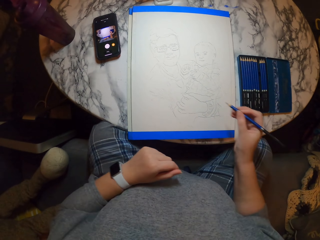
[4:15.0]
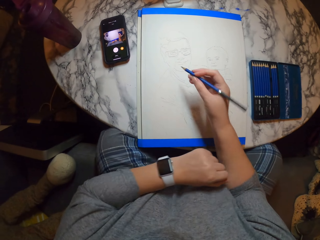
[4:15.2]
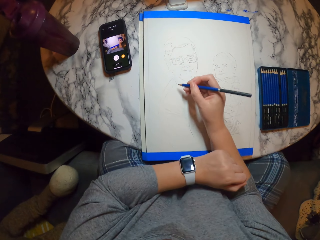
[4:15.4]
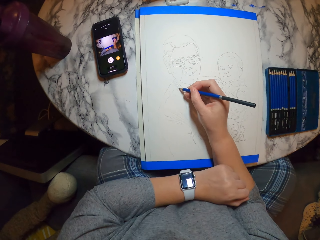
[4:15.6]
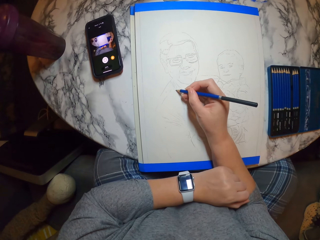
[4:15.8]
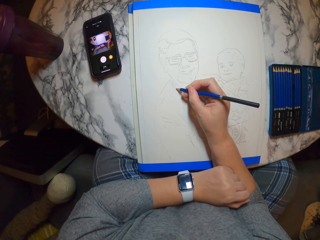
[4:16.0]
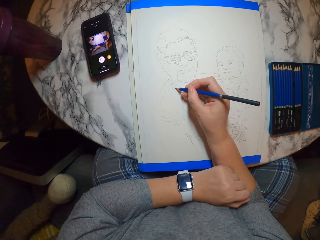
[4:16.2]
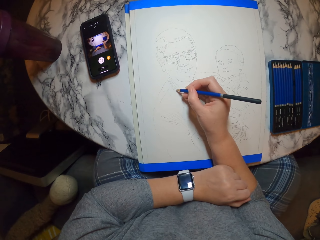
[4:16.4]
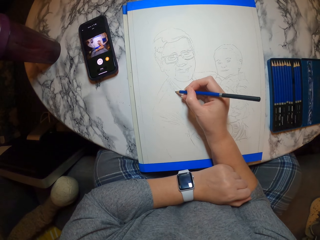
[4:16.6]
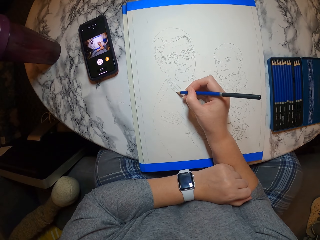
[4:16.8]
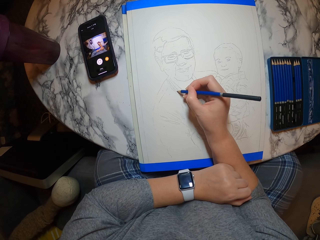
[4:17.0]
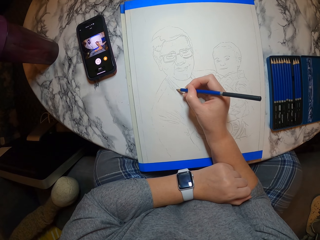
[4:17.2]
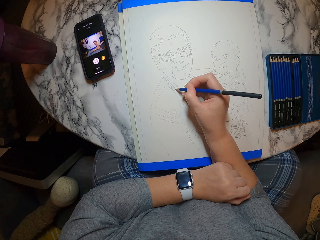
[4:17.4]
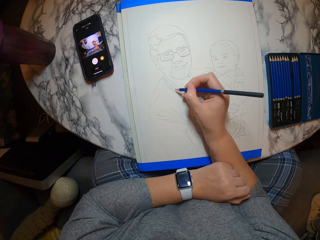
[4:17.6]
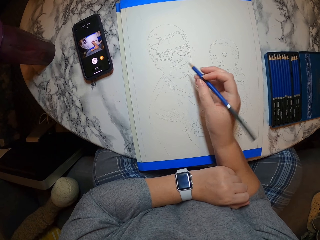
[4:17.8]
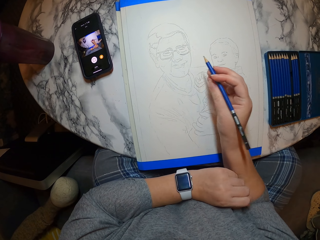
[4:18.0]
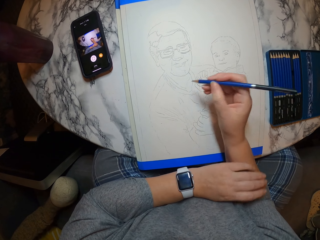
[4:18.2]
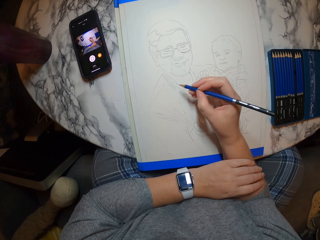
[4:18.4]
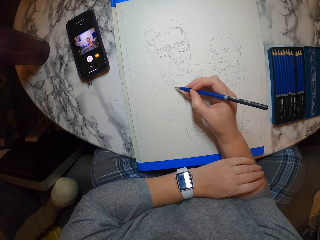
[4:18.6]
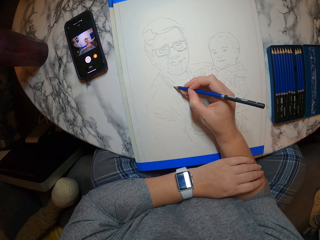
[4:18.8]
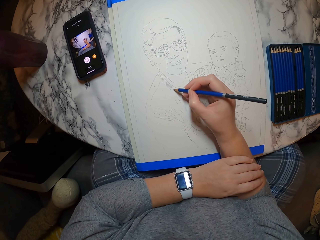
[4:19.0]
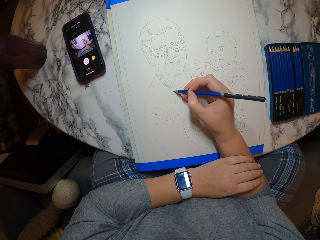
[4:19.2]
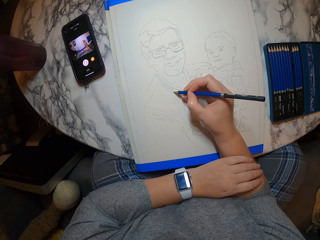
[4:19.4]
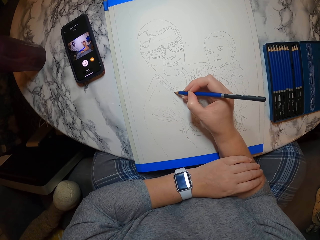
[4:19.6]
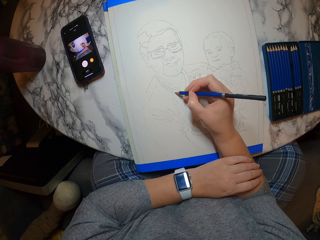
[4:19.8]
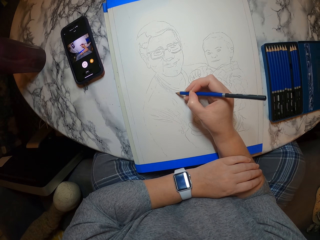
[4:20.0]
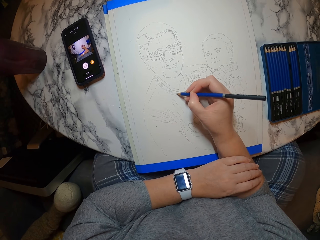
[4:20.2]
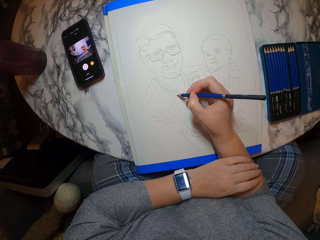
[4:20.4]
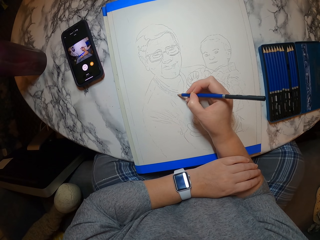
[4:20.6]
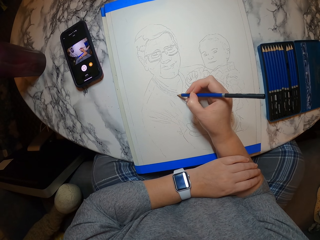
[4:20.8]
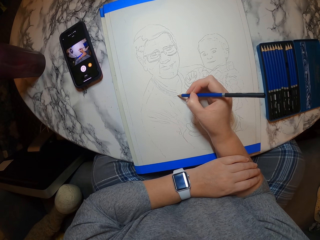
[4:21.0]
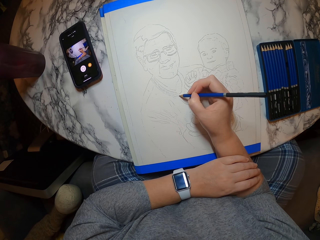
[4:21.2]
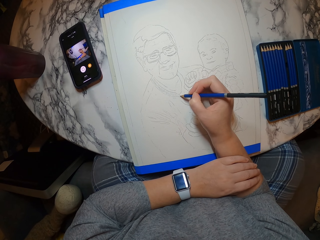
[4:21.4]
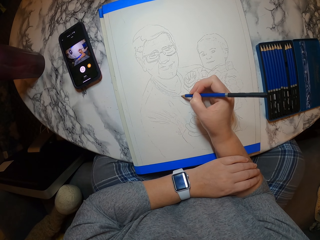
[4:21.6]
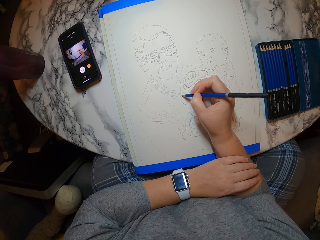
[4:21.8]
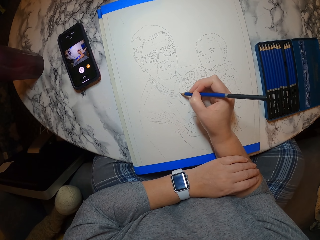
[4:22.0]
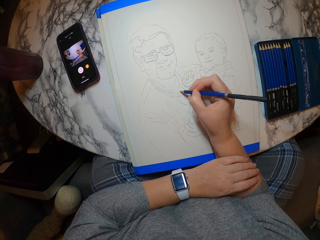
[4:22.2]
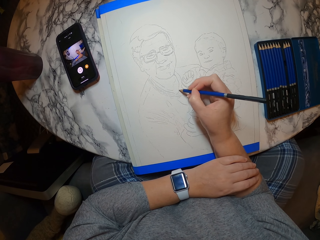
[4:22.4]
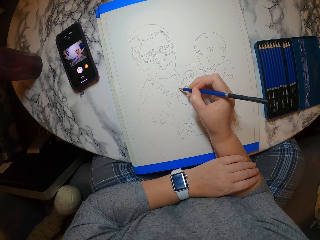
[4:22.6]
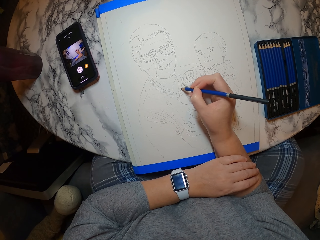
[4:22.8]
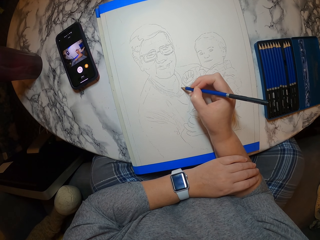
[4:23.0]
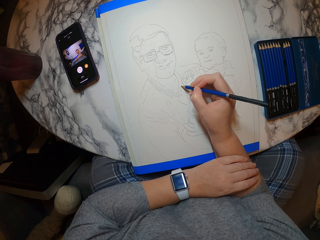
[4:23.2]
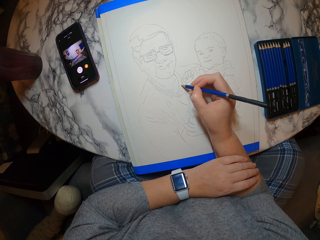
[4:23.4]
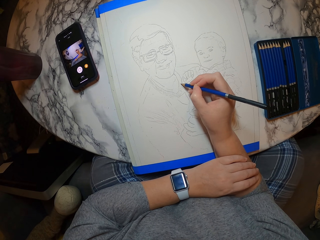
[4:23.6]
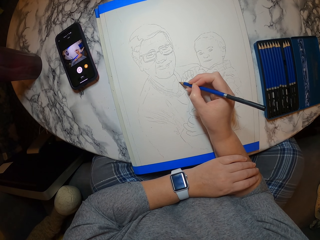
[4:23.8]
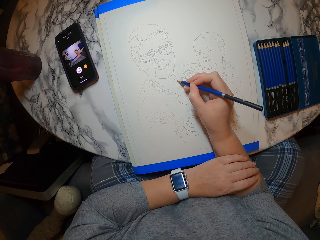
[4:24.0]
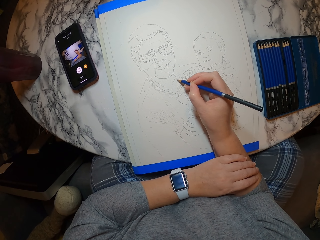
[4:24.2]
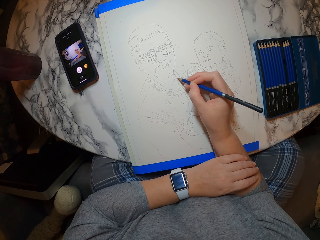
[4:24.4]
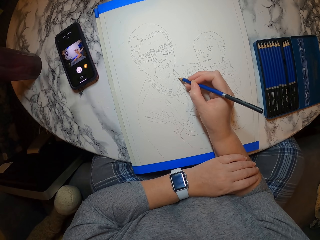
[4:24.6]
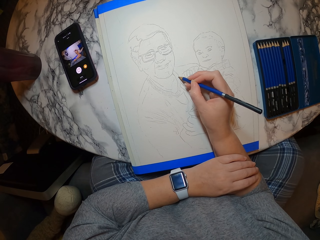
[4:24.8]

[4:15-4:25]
The camera wearer draws on the paint book.

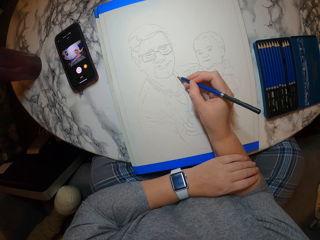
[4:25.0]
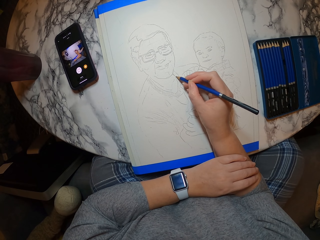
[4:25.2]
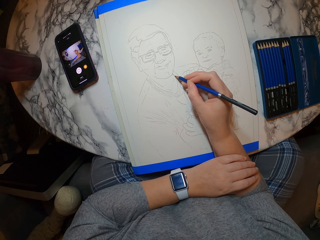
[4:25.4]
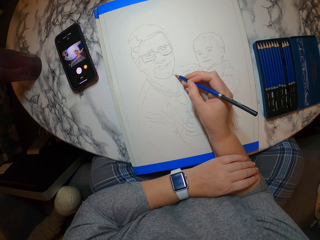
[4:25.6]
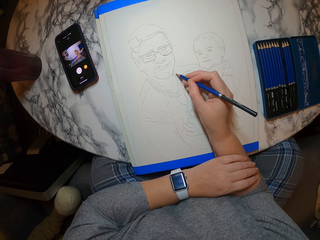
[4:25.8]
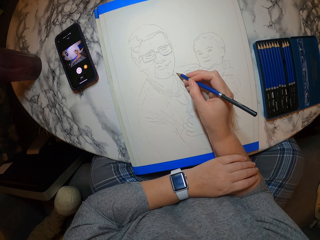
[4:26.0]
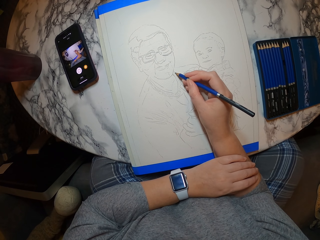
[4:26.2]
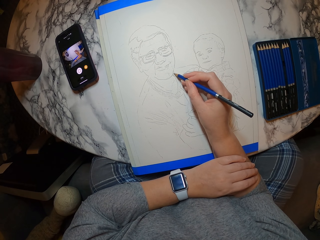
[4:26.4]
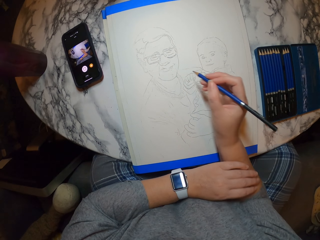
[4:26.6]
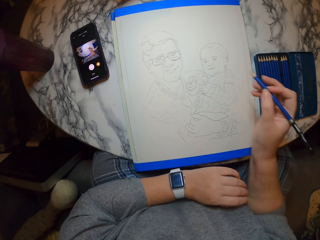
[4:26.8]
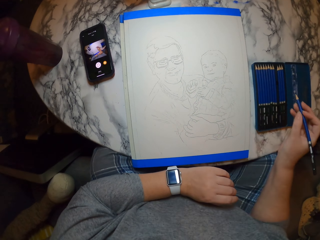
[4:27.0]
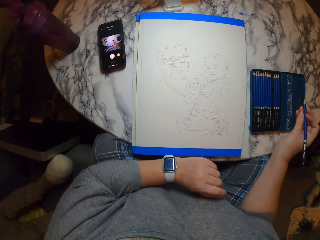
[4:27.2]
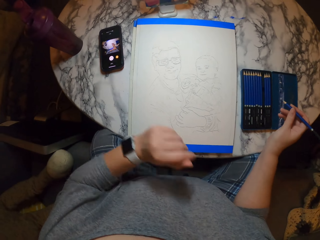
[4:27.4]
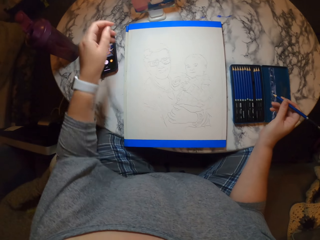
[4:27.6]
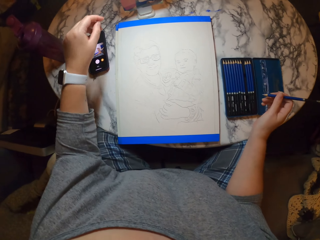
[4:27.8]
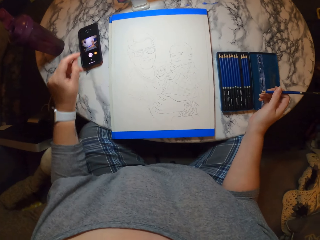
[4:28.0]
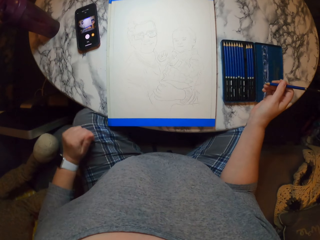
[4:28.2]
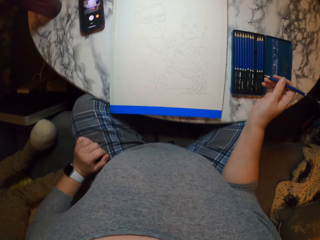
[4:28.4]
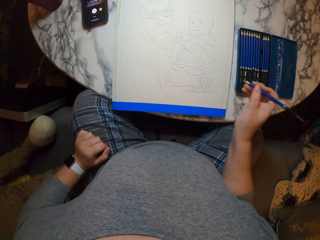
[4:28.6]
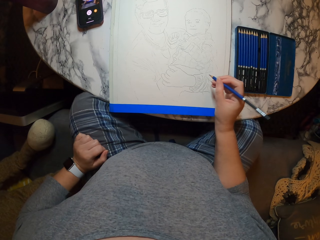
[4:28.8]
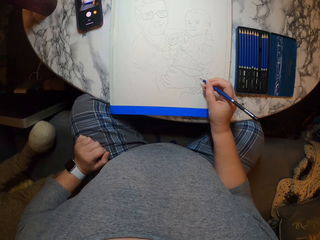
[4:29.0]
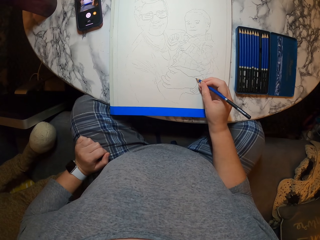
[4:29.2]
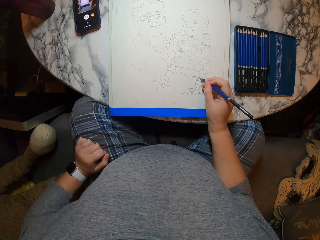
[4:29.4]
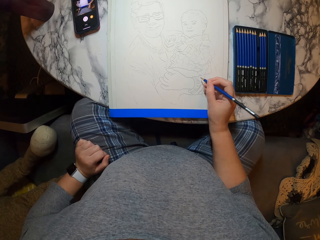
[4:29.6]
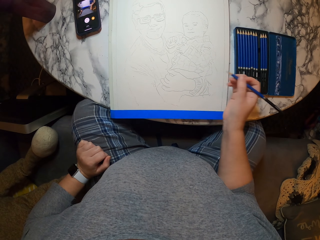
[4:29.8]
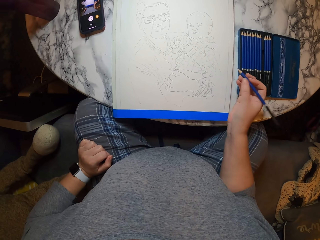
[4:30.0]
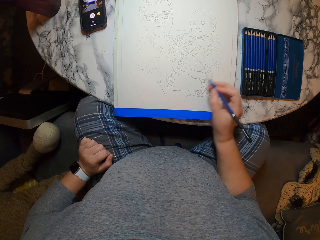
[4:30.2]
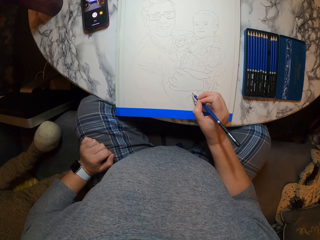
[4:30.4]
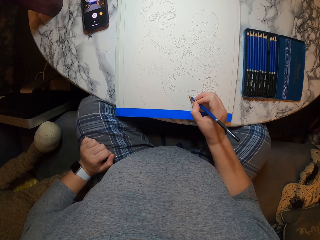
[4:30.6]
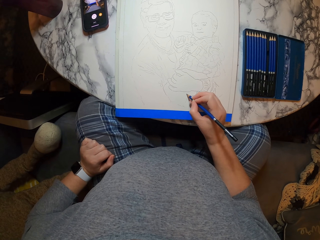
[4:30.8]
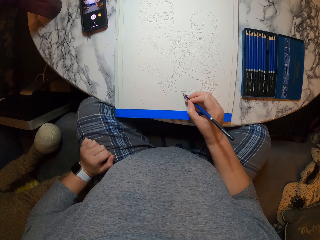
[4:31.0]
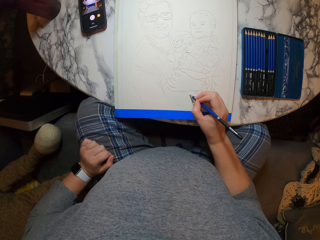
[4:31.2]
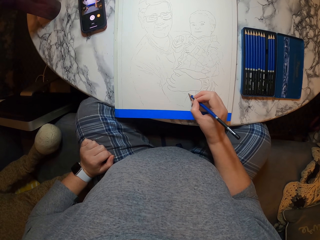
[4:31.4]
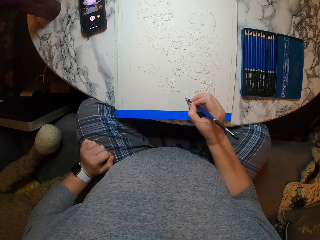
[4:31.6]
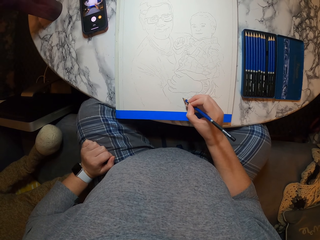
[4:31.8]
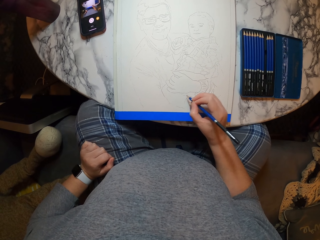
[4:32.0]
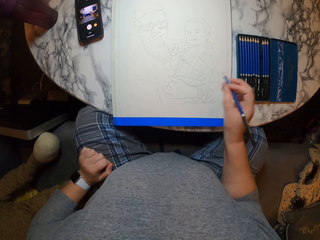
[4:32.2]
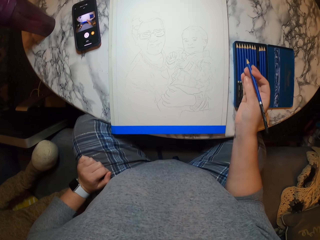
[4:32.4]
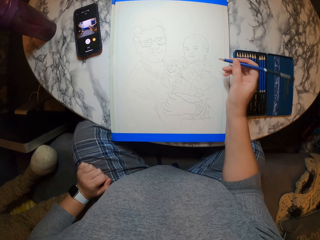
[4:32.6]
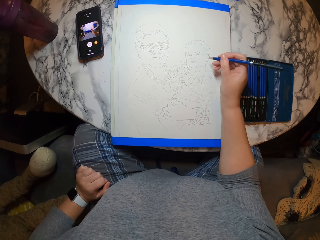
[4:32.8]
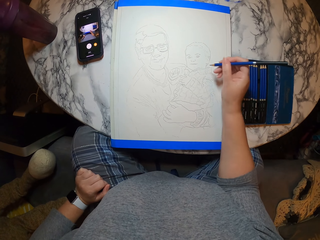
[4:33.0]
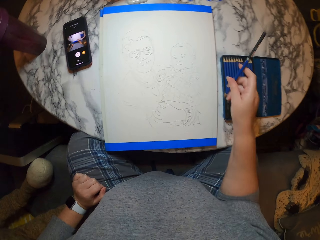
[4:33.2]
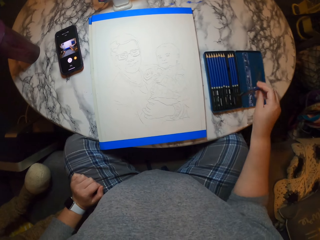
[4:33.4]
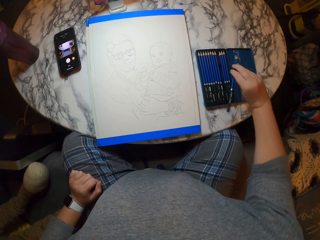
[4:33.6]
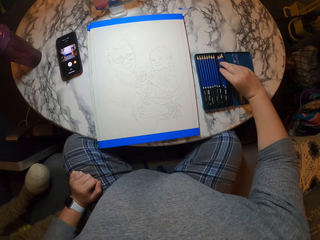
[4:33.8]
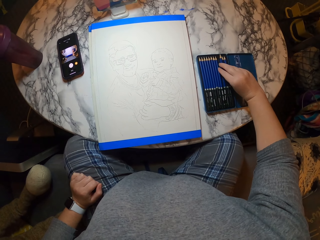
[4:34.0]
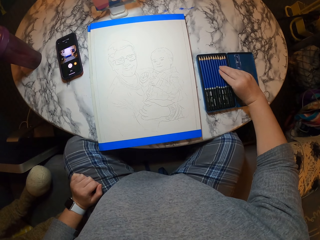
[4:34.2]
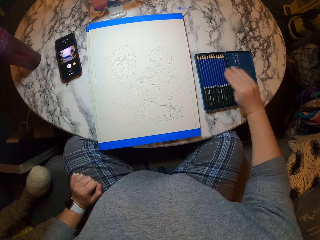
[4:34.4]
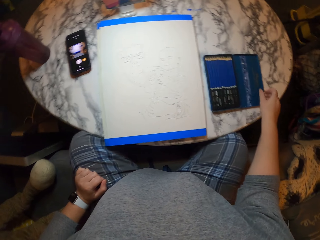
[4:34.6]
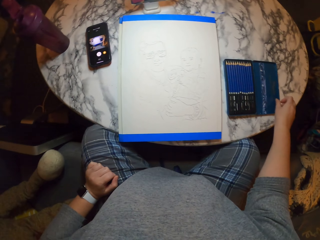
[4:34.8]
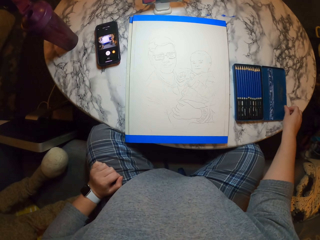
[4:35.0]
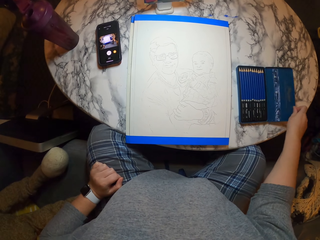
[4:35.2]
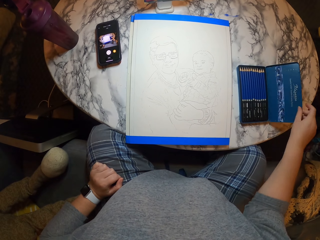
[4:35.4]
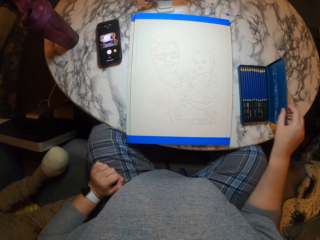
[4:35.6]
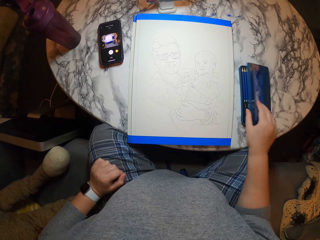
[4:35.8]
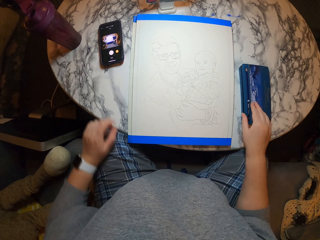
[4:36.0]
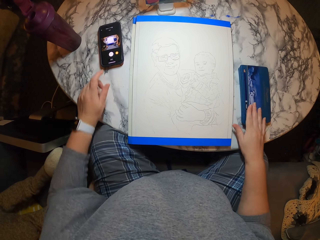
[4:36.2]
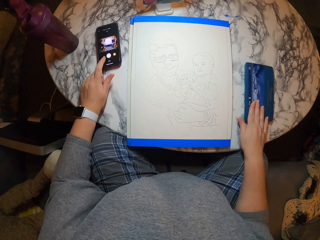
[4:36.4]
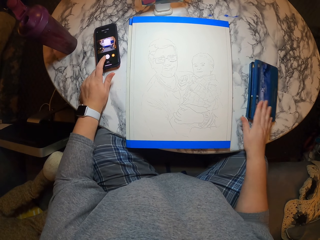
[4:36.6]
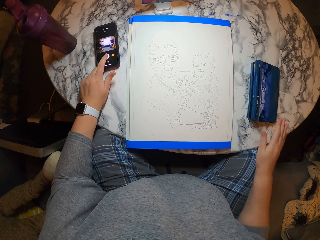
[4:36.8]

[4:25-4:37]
The camera wearer stares at the paint book. He lifts his hand. He holds the pencil and puts down his hand. He draws on the paint book. He moves his hand. He places the pencil down. He closes the pencil set.
